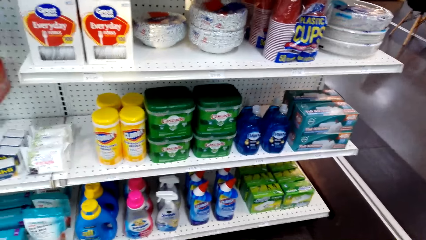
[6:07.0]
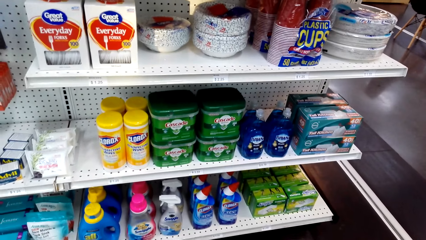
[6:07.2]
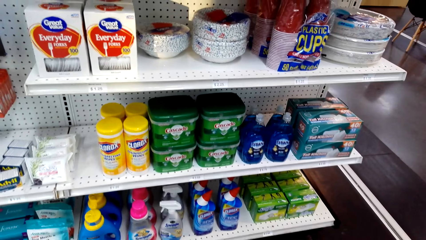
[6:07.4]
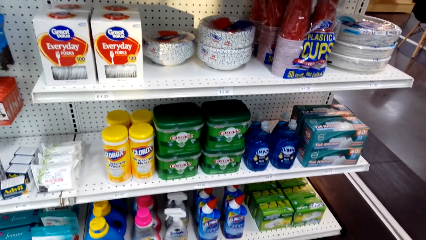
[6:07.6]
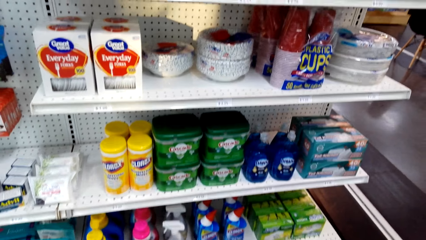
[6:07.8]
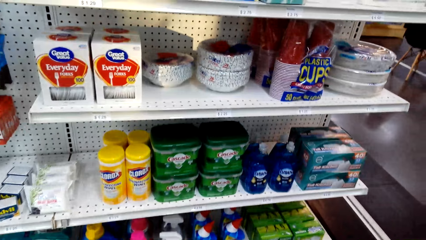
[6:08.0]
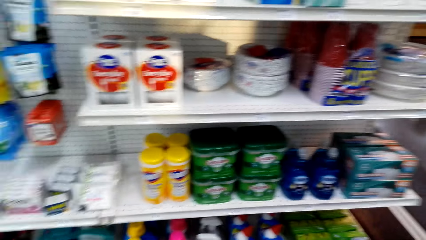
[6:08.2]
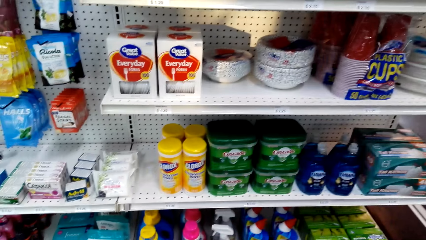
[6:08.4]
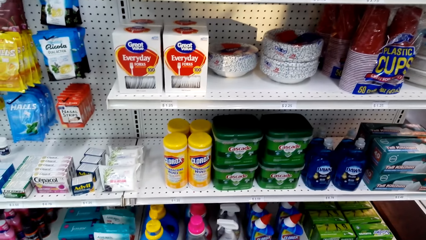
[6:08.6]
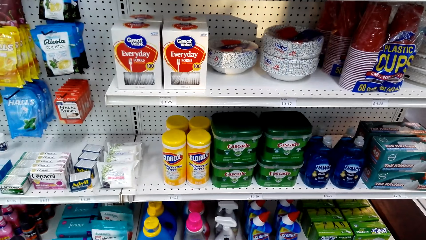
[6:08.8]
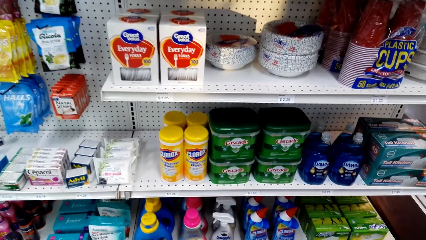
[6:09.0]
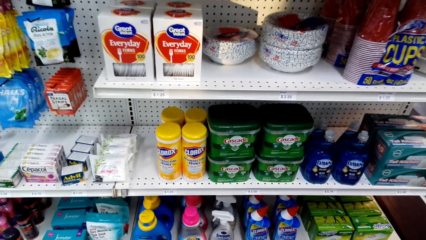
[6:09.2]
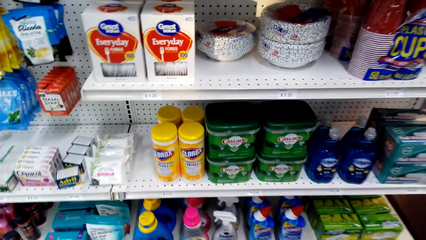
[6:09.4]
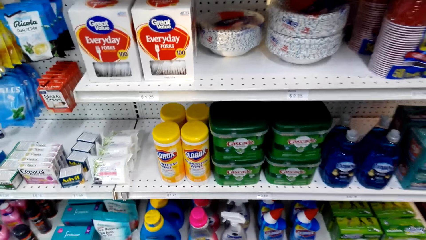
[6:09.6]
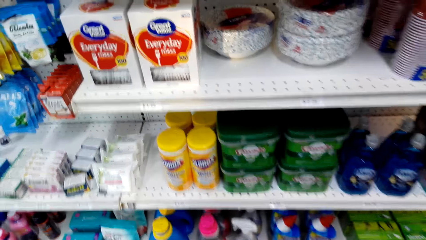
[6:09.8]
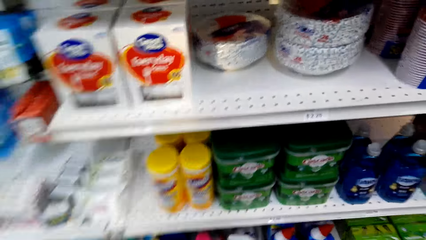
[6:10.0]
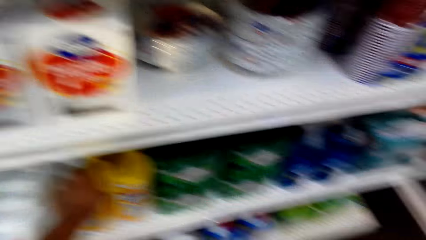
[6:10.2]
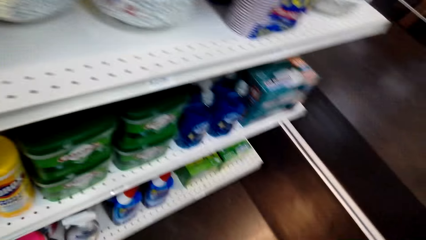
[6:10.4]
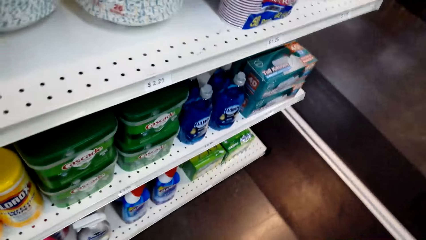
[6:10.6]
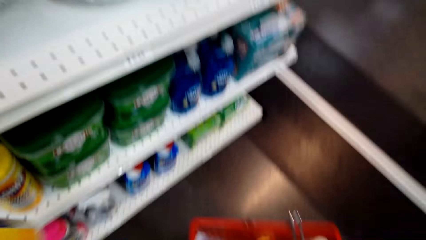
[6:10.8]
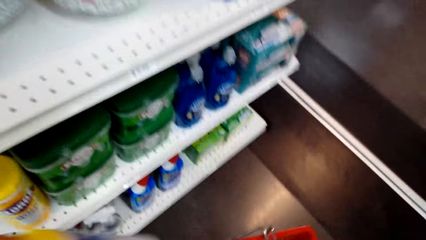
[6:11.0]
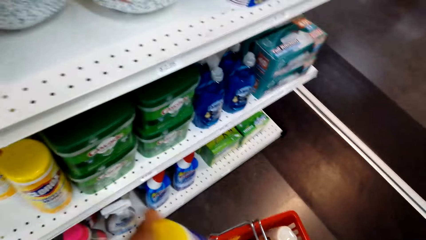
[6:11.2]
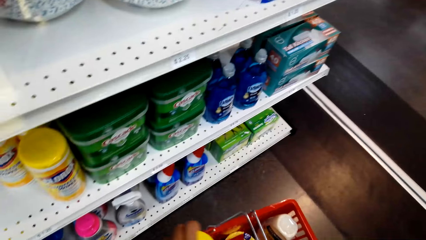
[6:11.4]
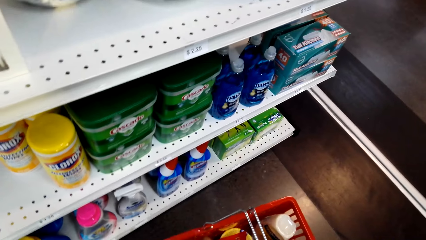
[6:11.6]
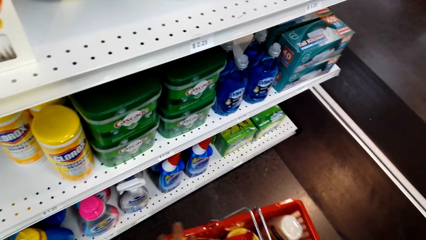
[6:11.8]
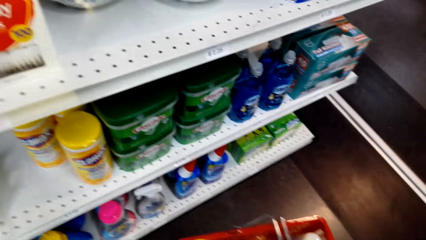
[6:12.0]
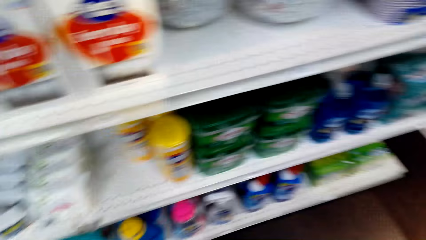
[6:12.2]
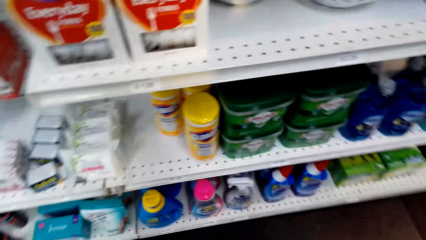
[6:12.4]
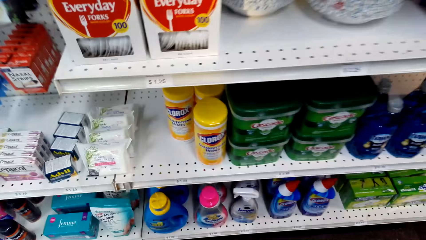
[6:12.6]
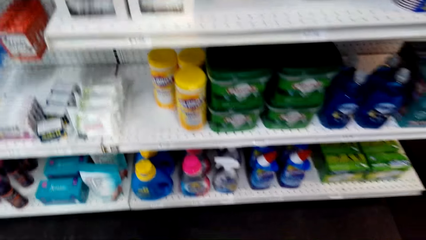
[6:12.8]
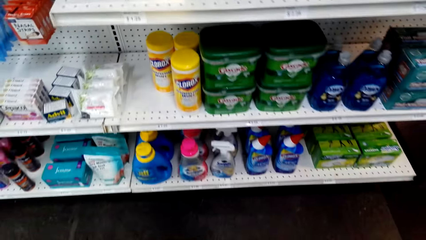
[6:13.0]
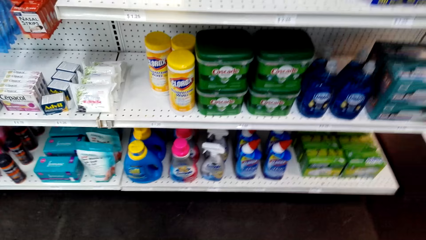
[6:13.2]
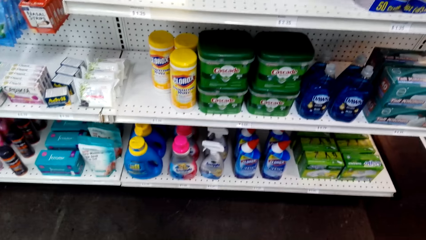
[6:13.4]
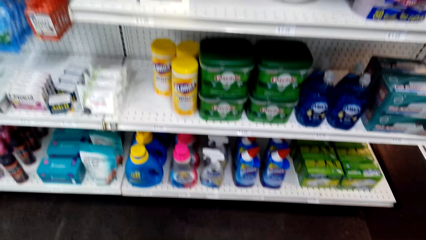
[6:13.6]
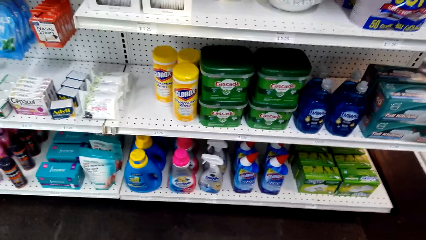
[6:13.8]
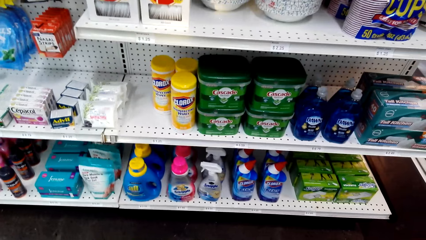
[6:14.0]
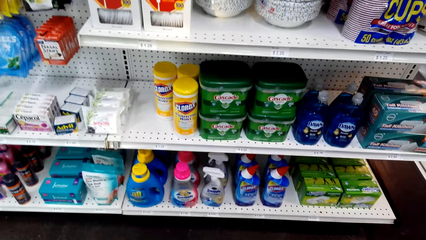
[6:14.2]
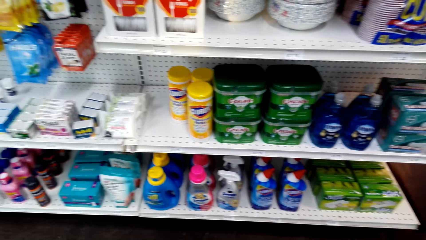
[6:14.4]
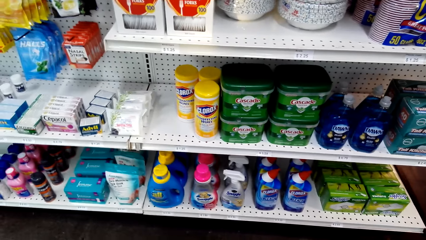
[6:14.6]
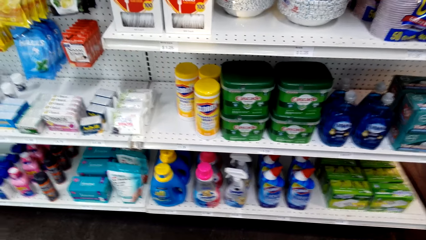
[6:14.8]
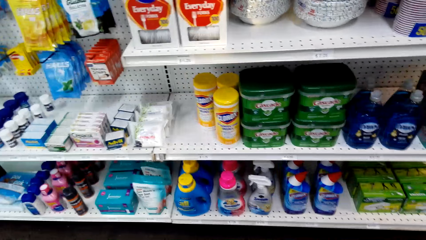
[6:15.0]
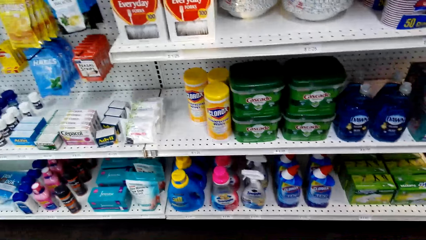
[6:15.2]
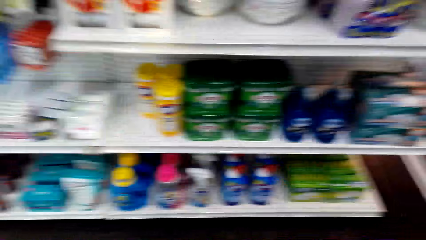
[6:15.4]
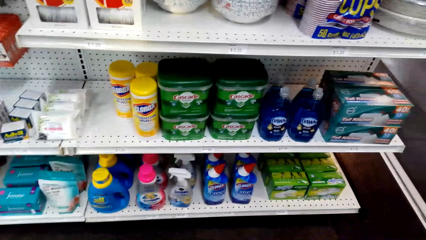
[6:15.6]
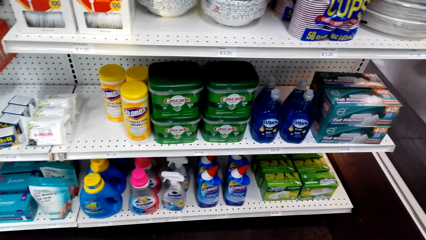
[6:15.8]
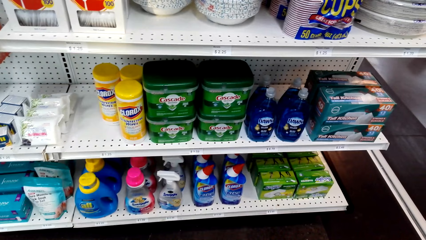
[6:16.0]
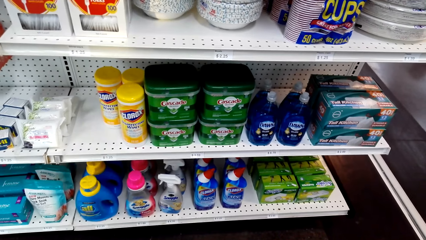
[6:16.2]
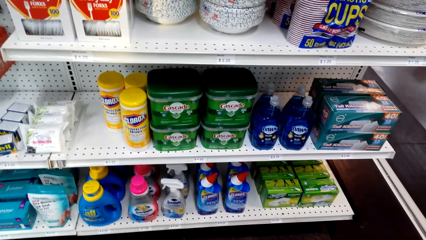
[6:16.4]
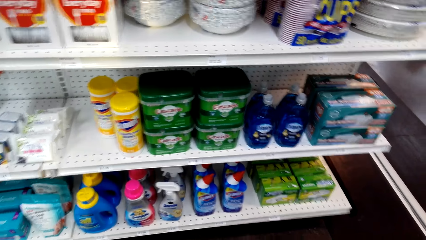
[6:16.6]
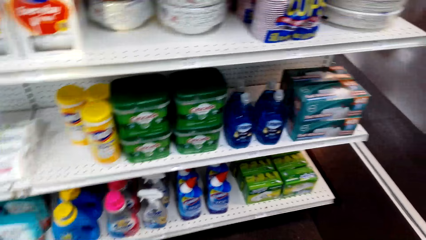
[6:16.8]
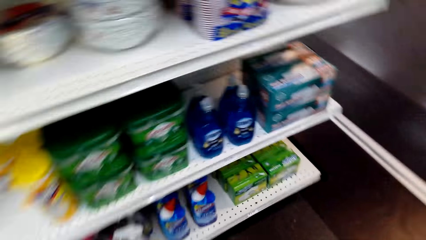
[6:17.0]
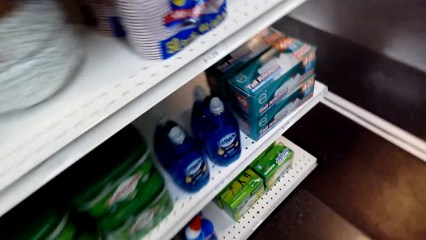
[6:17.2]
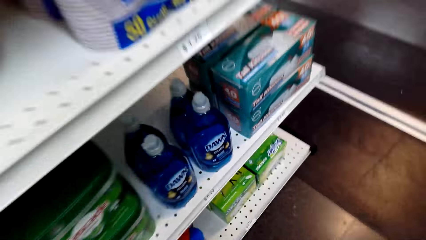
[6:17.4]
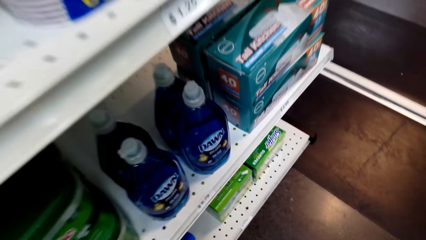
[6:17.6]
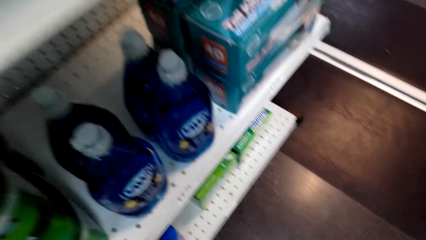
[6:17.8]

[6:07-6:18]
The camera wearer holds the basket. They walk in the supermarket.

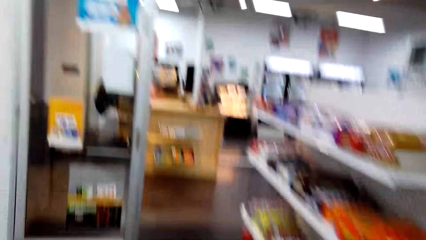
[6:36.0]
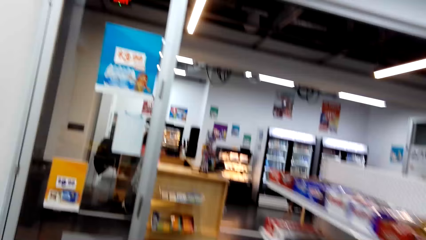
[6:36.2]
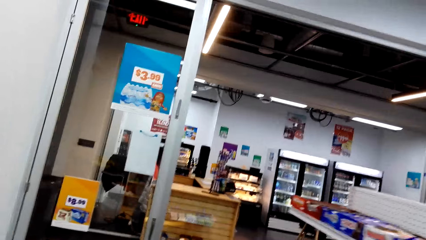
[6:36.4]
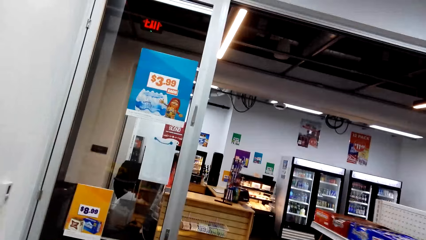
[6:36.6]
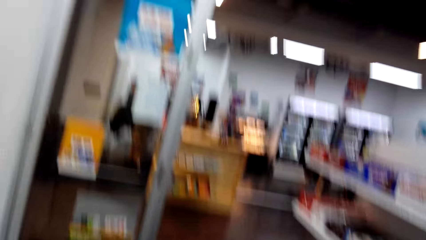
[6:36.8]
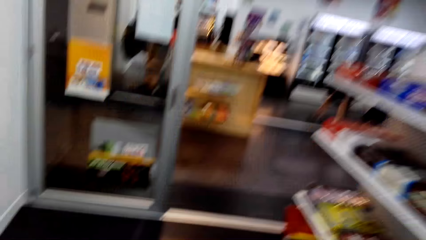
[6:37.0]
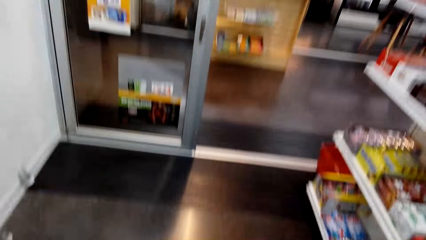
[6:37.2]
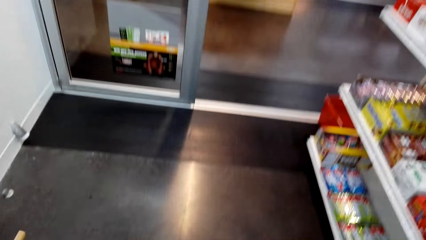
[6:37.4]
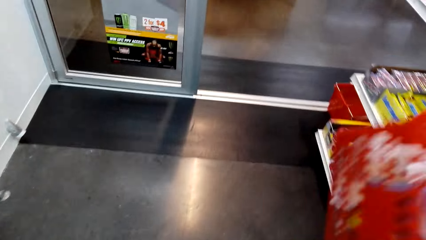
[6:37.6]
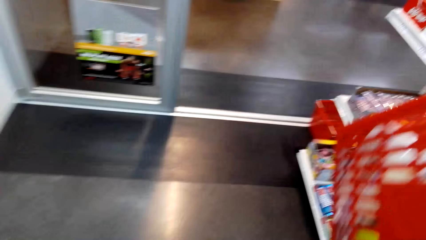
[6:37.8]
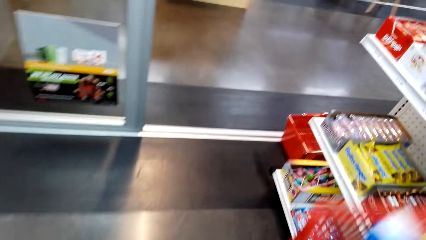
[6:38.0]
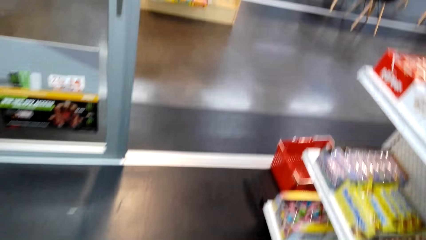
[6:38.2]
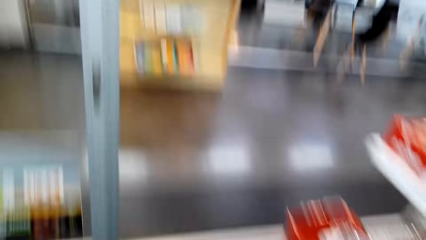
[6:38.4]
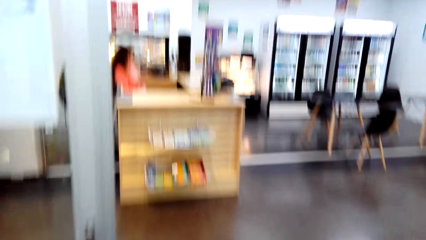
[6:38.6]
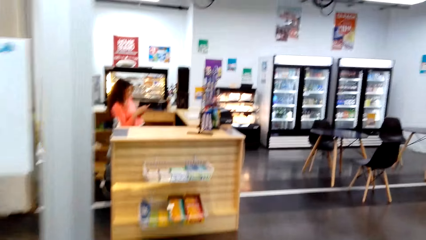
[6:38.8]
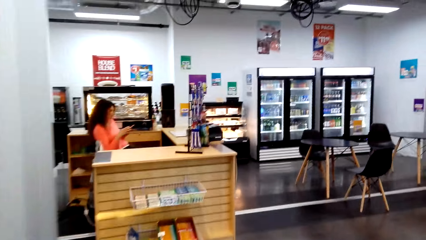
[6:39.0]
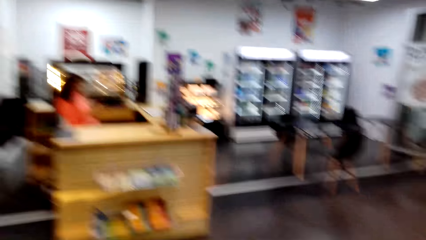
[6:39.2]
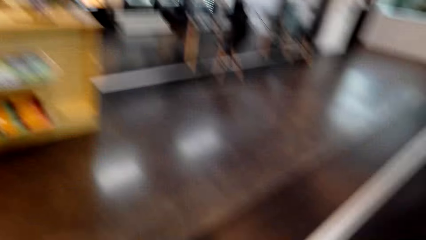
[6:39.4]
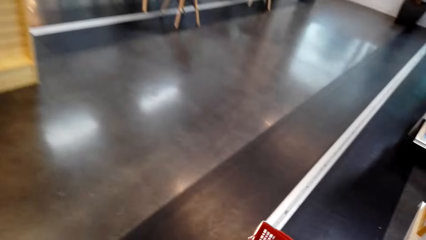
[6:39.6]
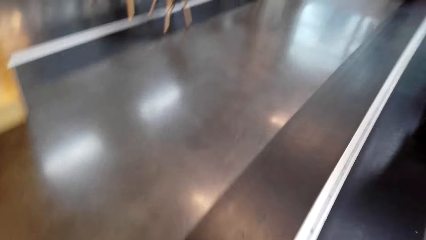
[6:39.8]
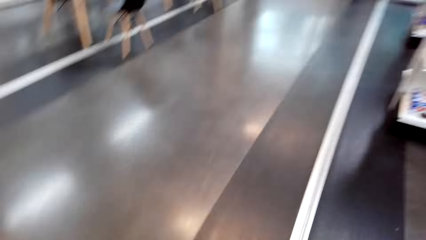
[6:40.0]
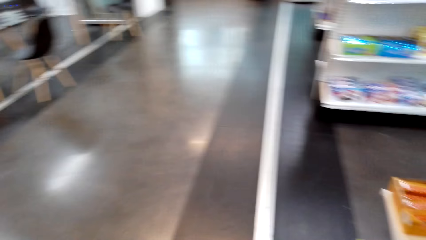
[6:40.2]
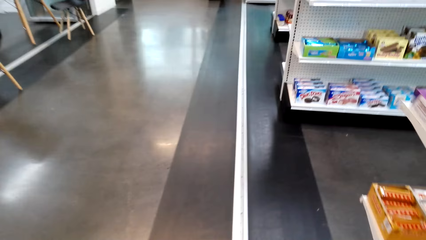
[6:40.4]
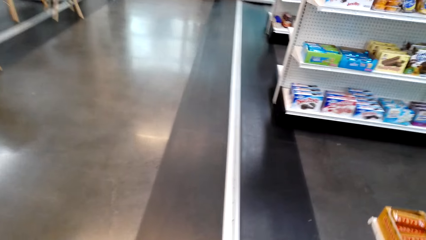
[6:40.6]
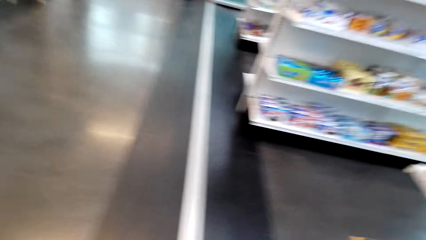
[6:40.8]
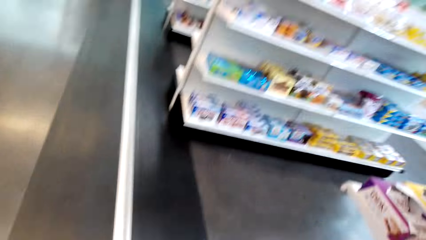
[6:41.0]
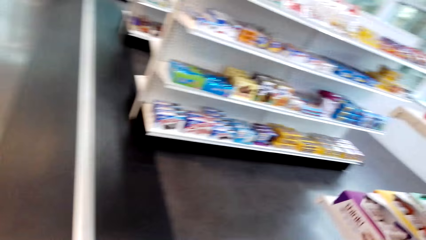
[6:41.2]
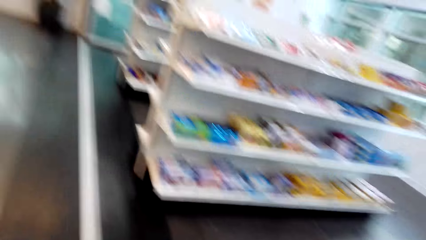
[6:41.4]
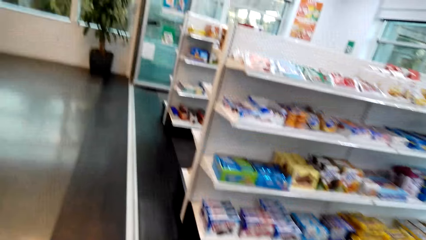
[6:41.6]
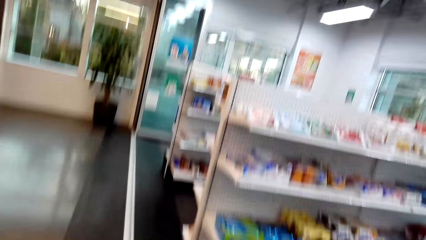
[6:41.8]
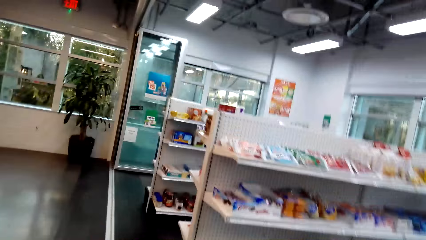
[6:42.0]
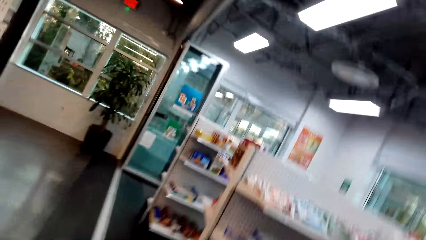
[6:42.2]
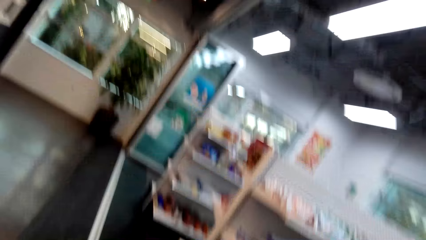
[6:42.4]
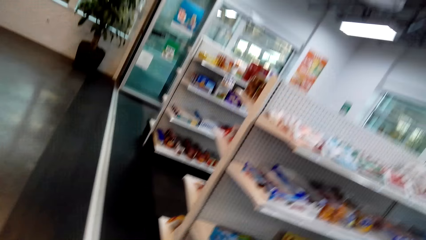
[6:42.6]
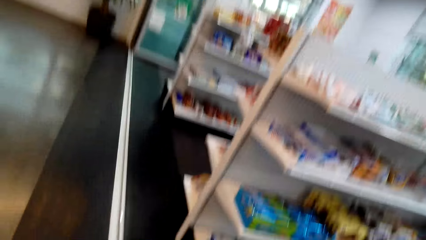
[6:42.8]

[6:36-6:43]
The camera wearer holds the basket. They lift the basket. They walk in the supermarket.
